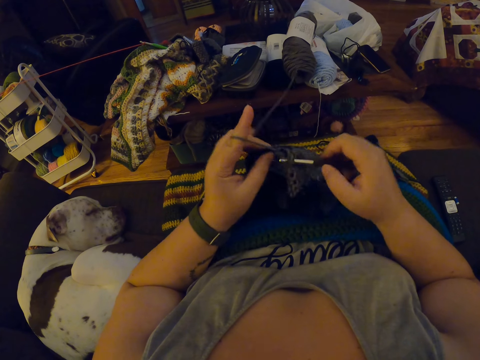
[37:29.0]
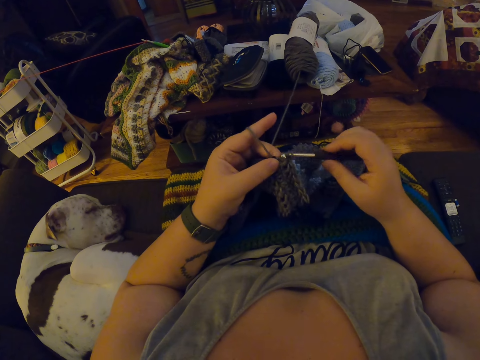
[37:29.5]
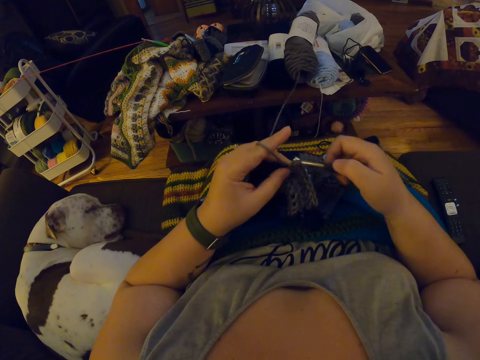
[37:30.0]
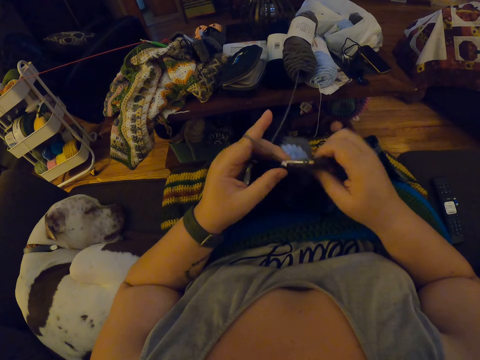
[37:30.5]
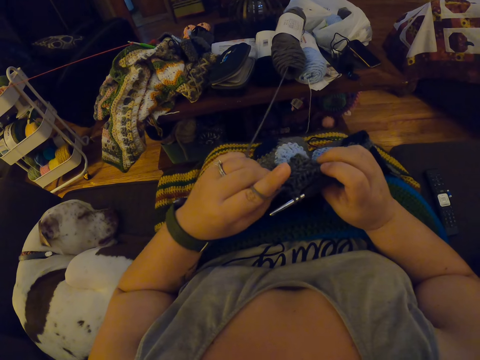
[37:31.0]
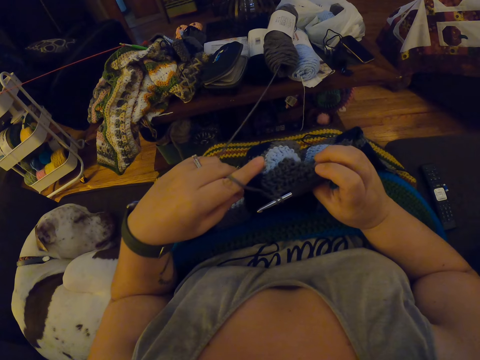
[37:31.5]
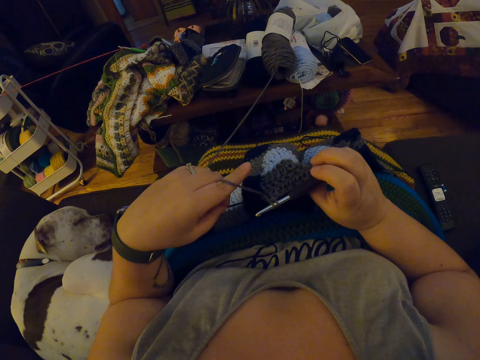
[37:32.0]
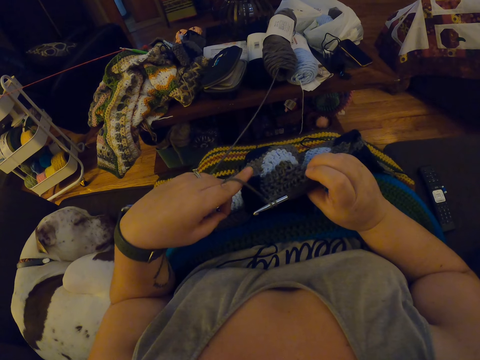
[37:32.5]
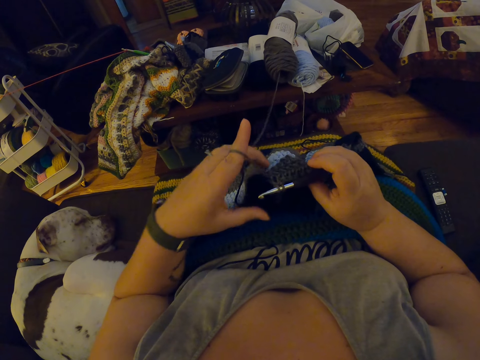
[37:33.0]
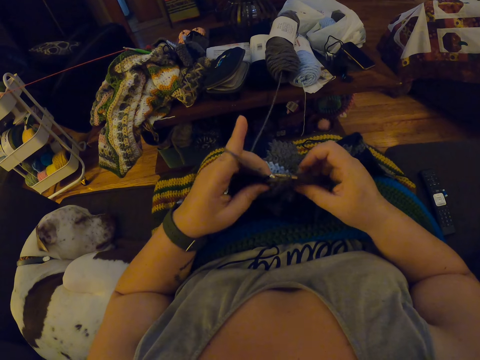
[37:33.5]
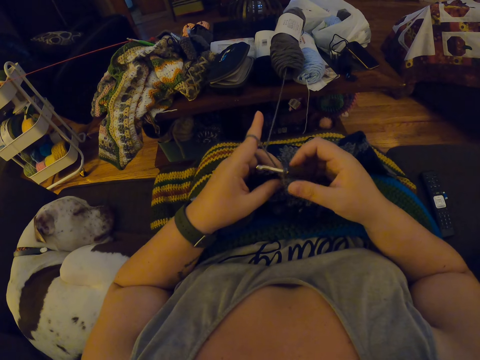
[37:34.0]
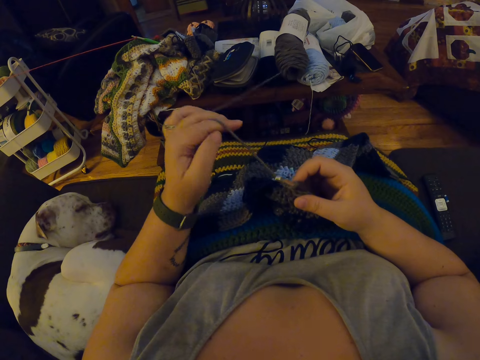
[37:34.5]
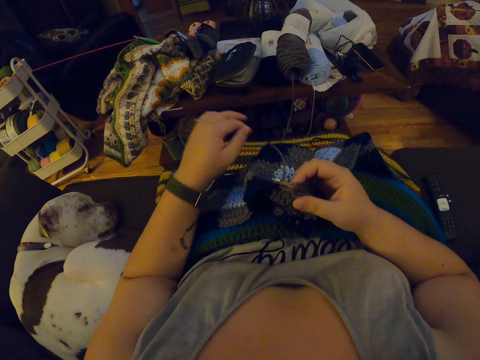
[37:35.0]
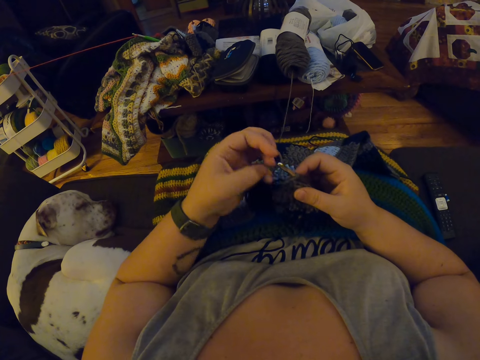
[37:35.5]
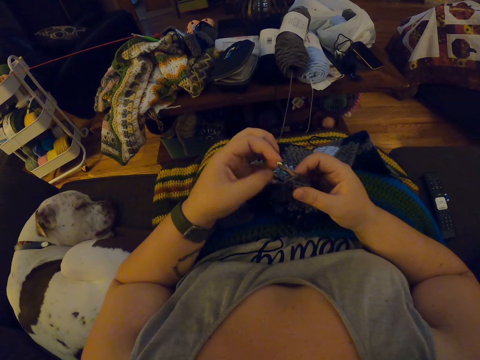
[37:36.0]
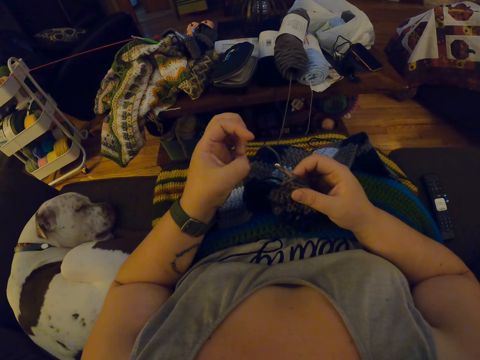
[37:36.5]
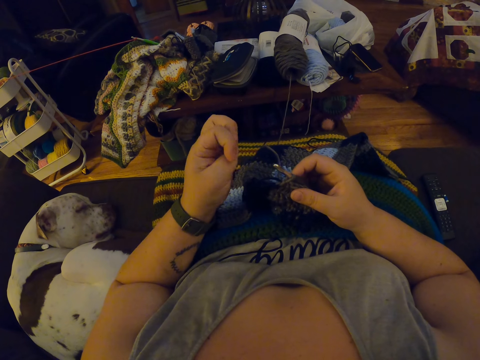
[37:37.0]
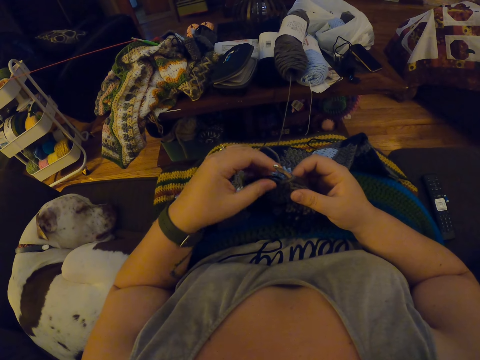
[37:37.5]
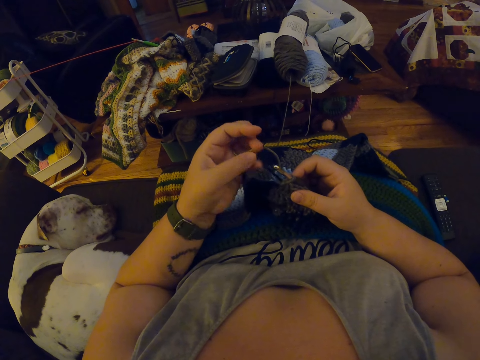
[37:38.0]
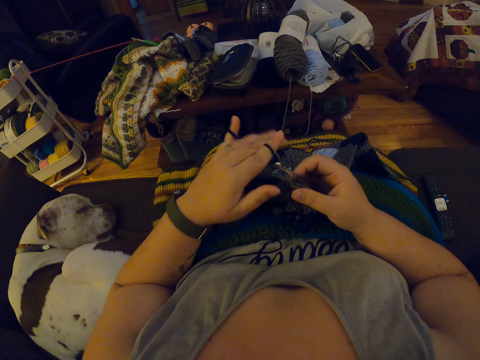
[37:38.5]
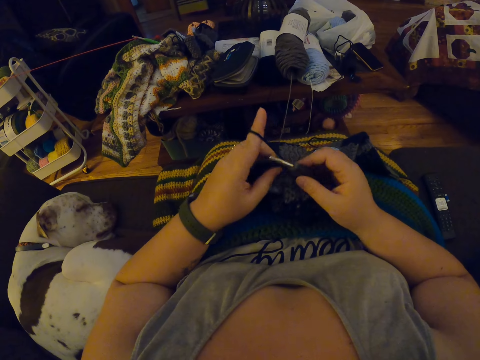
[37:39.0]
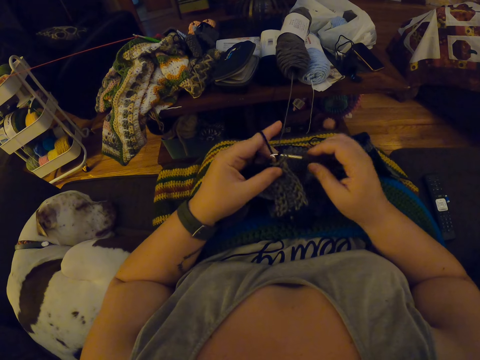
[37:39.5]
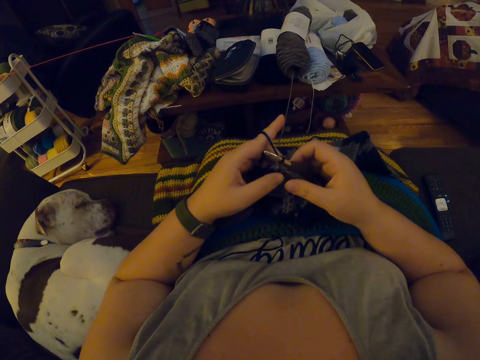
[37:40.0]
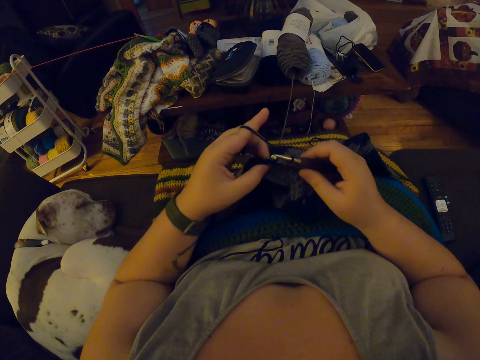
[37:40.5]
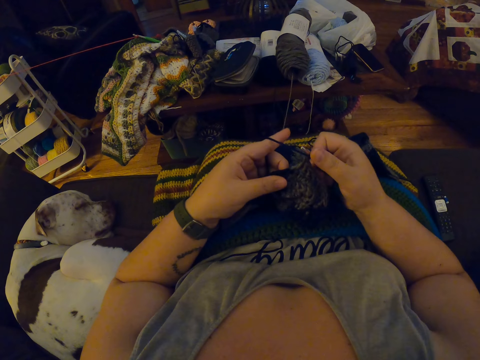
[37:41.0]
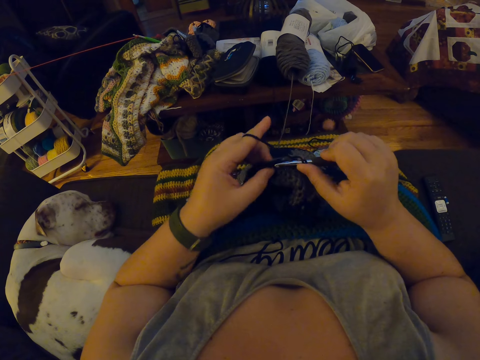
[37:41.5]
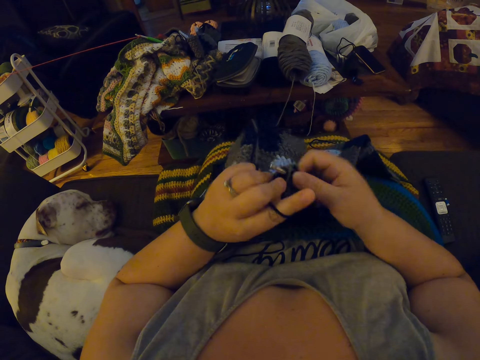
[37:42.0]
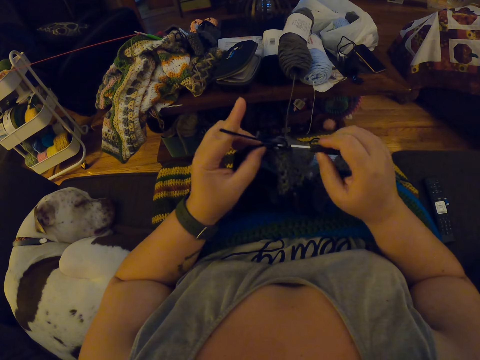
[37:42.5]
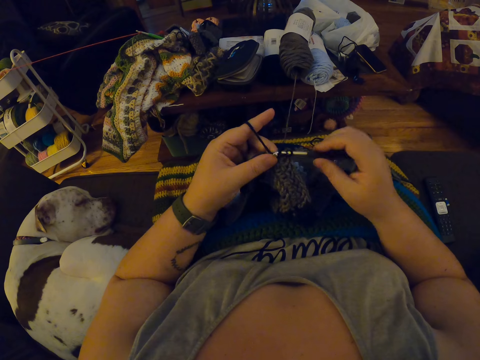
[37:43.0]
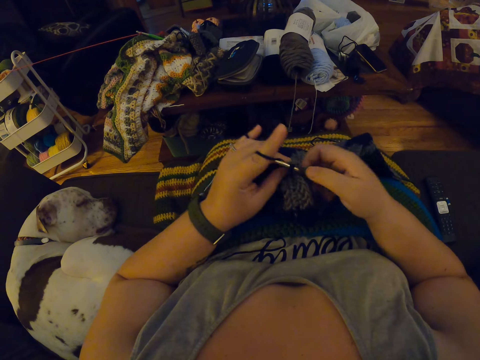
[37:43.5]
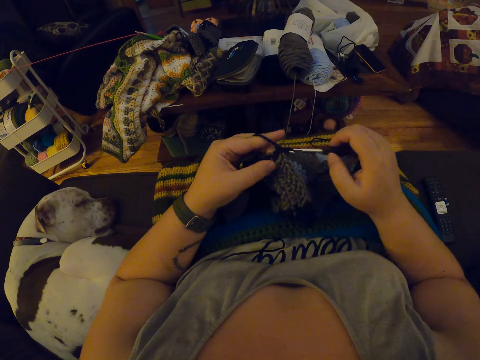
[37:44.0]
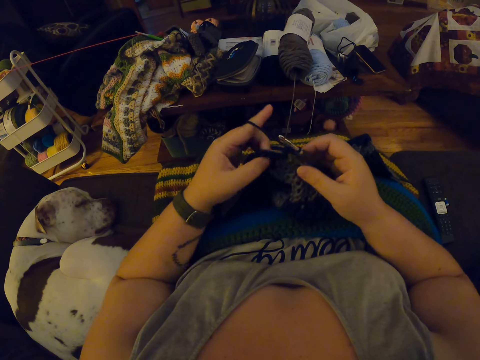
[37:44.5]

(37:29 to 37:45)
The camera wearer adjusts the yarn with her left hand. She adjusts the crochet with her left hand. She releases her left fingers from the yarn. She folds her left fingers briefly. She holds the thread on her fingers. She wraps the yarn around her left fingers. She resumes crocheting the yarn.

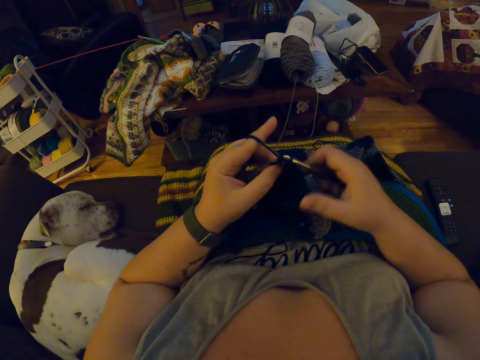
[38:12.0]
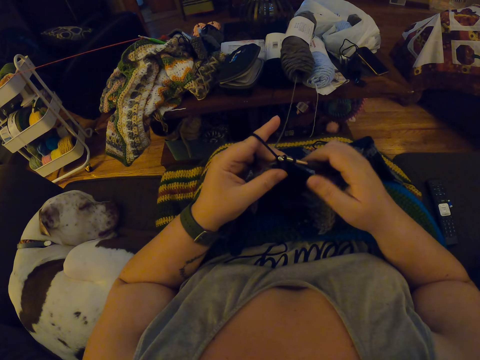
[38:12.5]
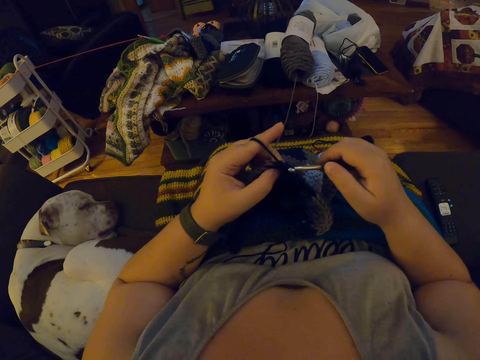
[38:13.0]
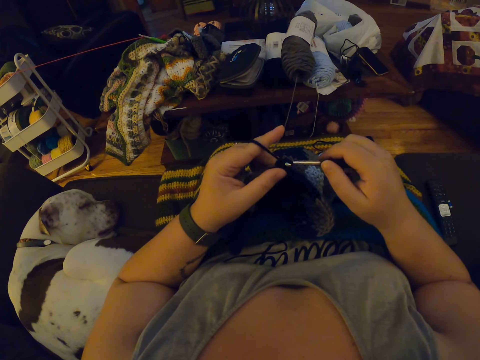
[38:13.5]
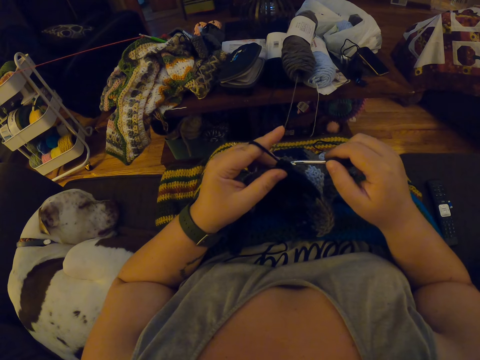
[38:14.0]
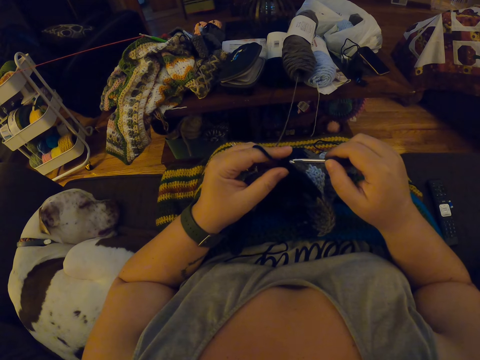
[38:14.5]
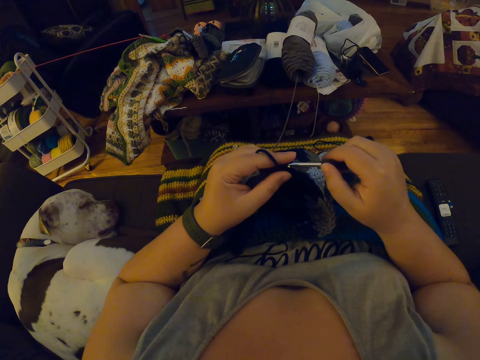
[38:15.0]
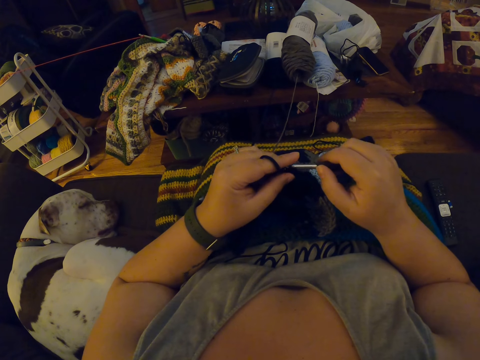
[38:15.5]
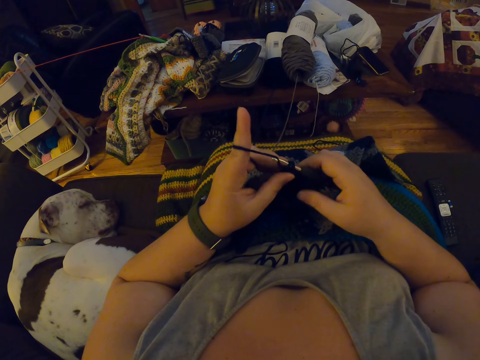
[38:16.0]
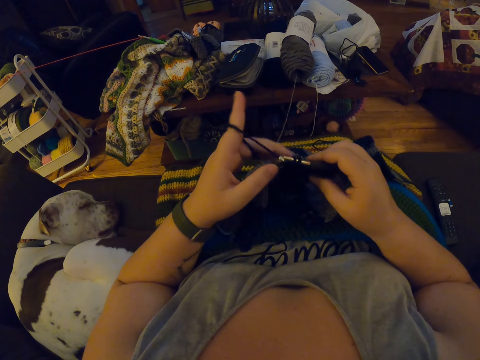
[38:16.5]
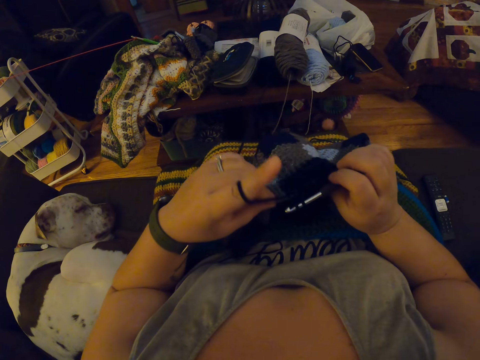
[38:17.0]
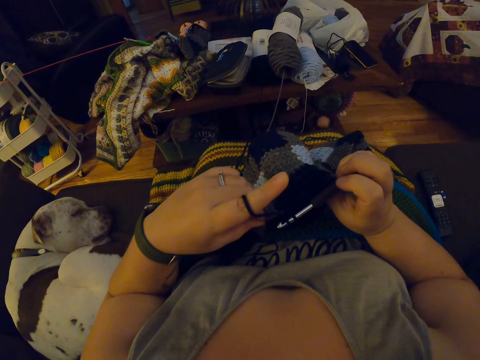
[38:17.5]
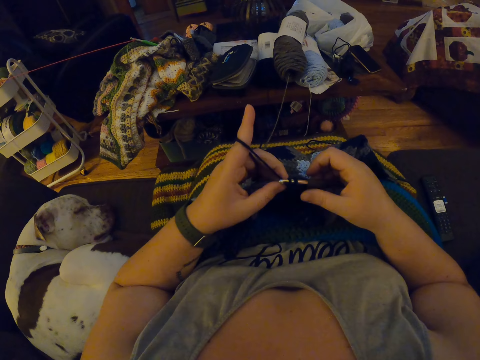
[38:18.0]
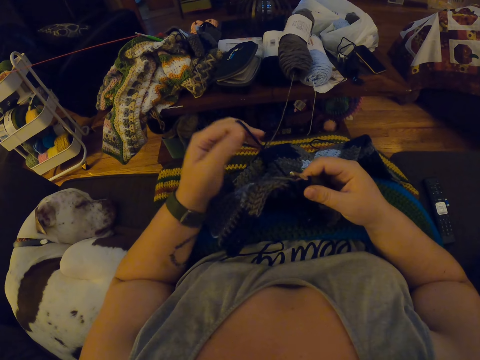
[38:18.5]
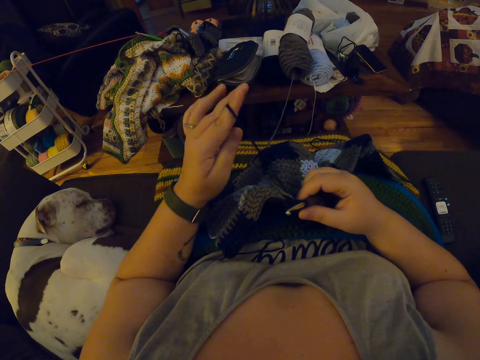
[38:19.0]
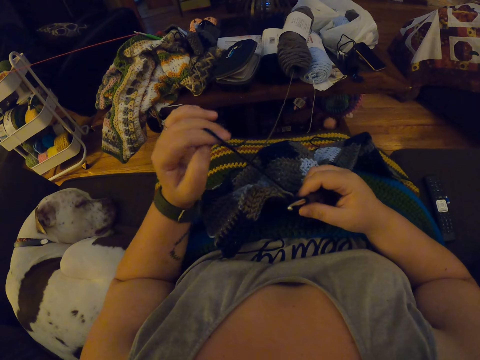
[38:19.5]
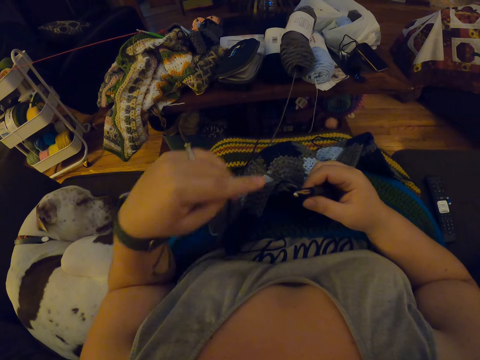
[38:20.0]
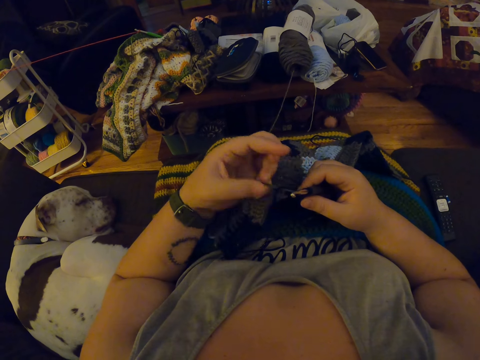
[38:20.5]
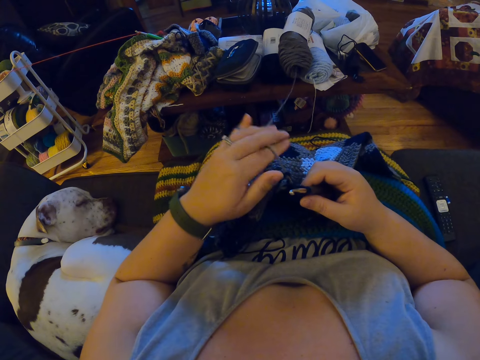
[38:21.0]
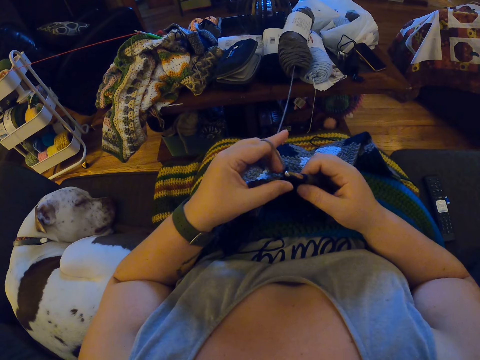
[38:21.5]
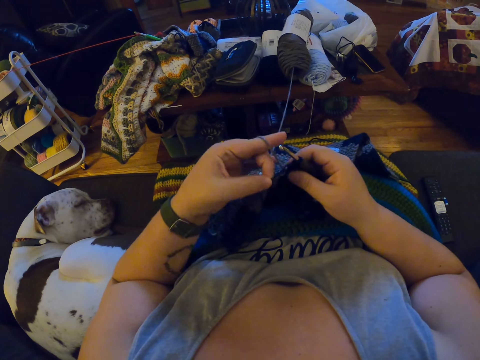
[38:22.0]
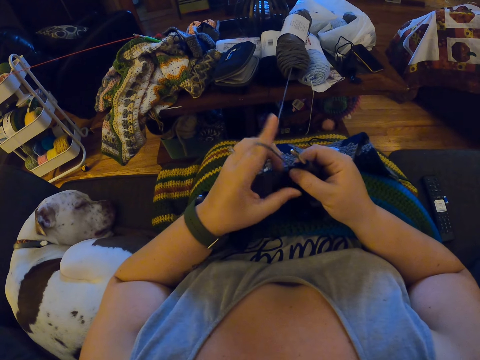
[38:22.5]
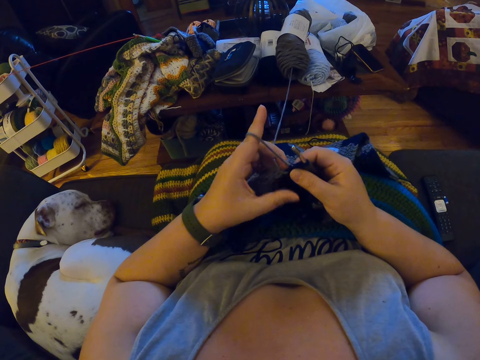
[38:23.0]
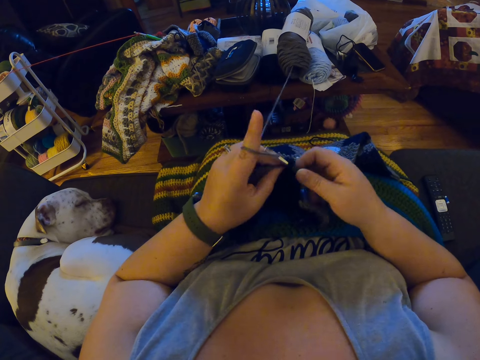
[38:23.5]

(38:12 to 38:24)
The camera wearer removes the crochet hook from the crochet. She inserts the crochet hook into the crochet. She adjusts the crochet with both hands. She releases her left fingers from the yarn. She stretches the thread. She wraps the yarn around her left fingers.
